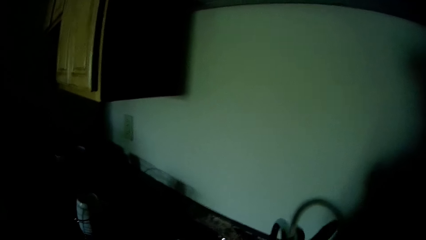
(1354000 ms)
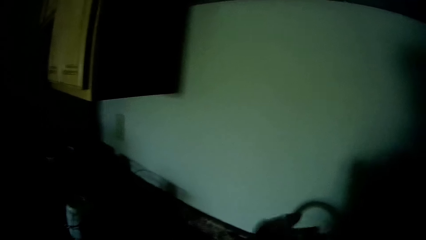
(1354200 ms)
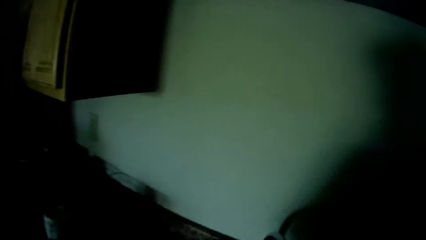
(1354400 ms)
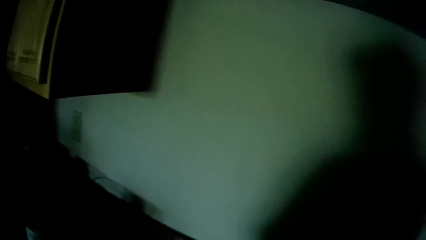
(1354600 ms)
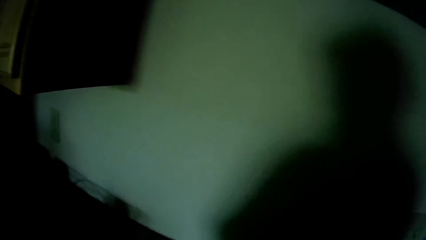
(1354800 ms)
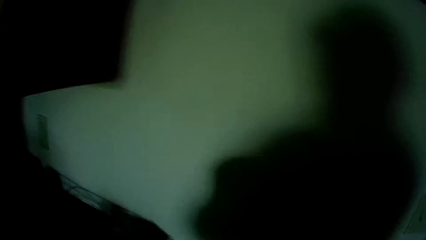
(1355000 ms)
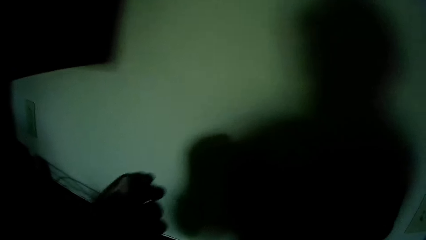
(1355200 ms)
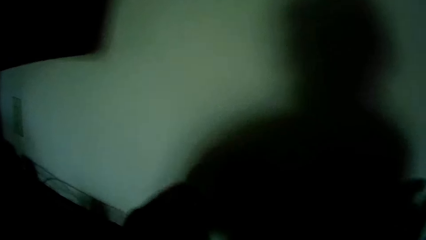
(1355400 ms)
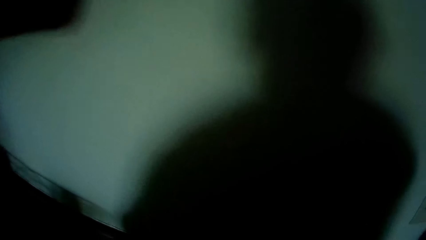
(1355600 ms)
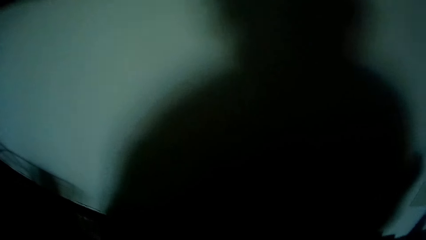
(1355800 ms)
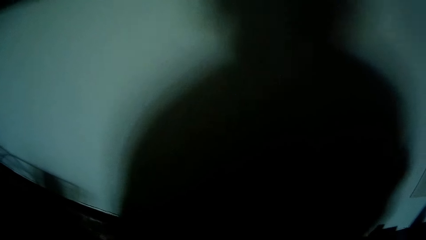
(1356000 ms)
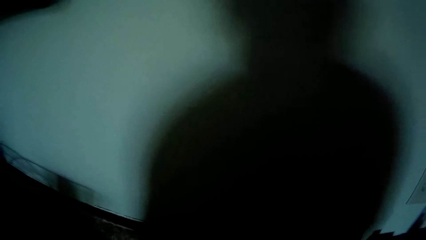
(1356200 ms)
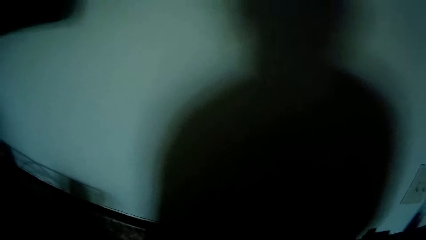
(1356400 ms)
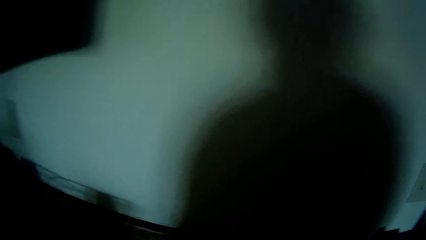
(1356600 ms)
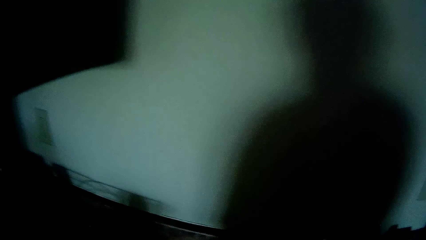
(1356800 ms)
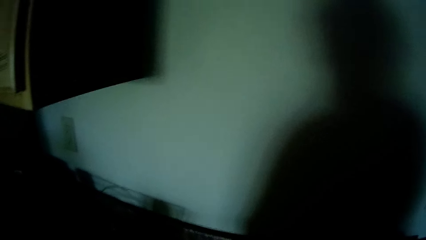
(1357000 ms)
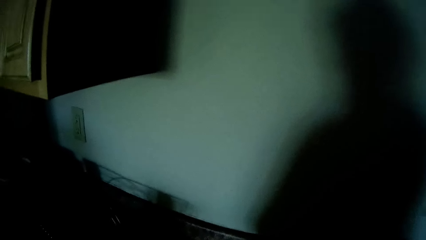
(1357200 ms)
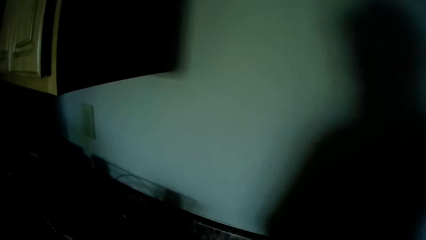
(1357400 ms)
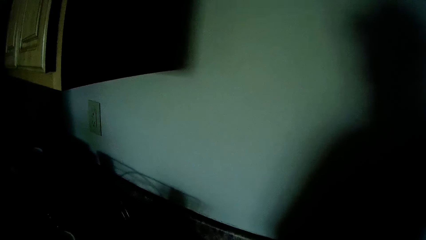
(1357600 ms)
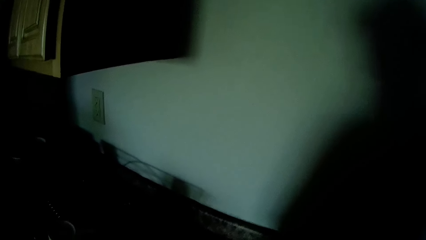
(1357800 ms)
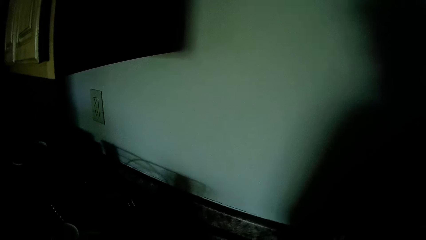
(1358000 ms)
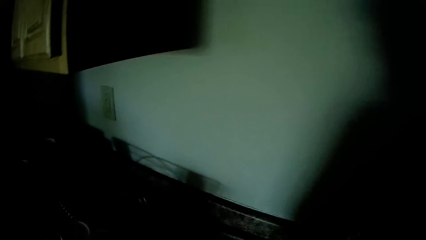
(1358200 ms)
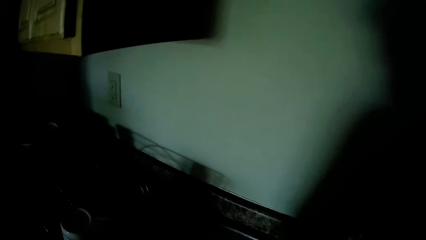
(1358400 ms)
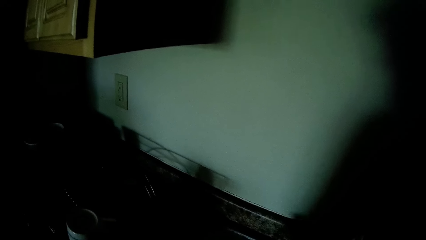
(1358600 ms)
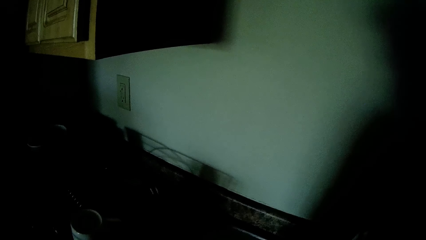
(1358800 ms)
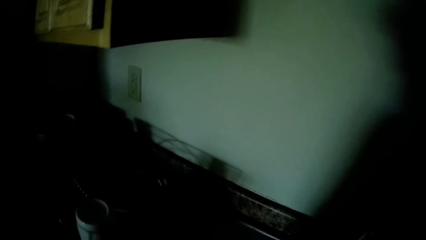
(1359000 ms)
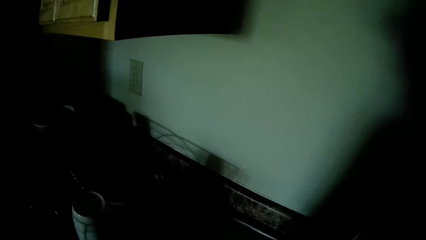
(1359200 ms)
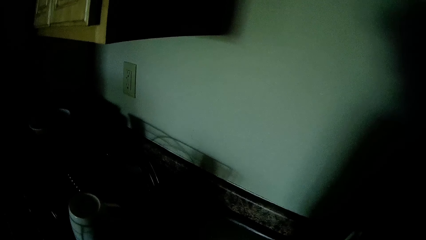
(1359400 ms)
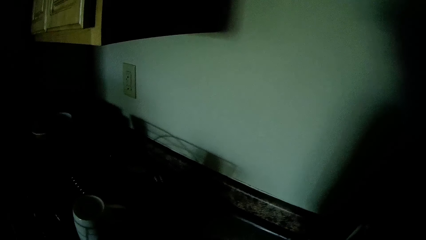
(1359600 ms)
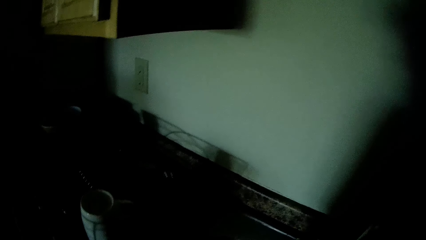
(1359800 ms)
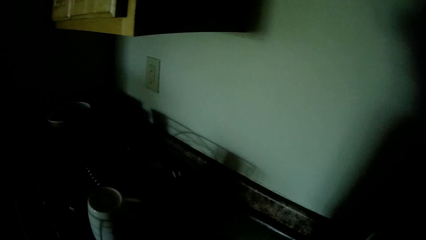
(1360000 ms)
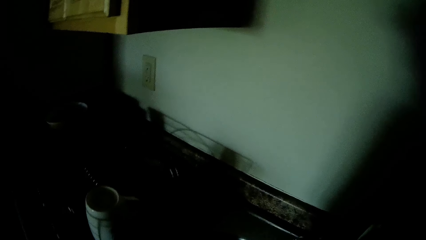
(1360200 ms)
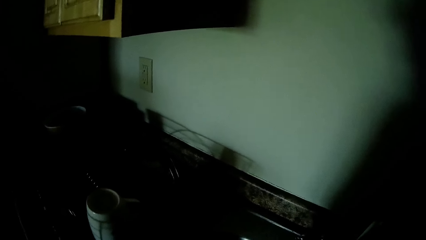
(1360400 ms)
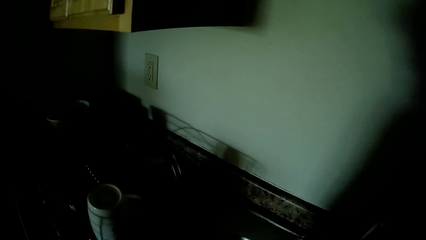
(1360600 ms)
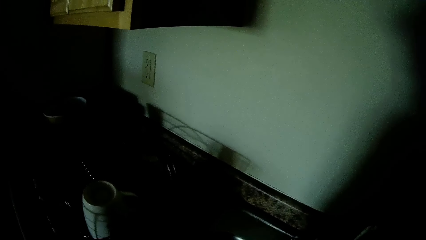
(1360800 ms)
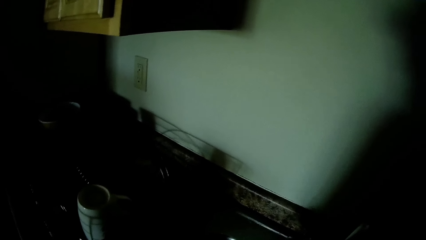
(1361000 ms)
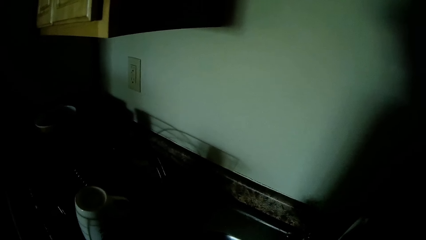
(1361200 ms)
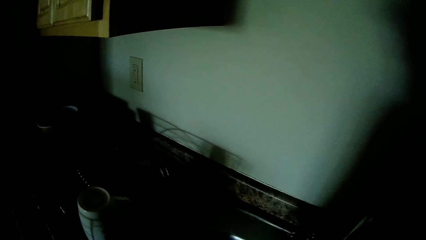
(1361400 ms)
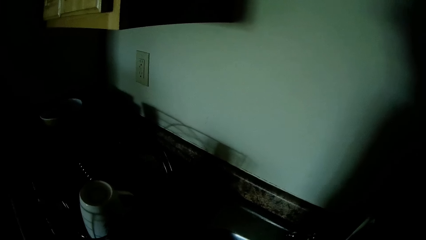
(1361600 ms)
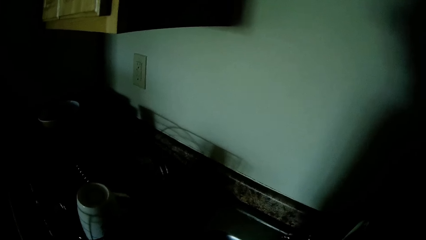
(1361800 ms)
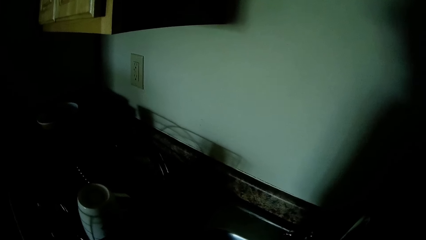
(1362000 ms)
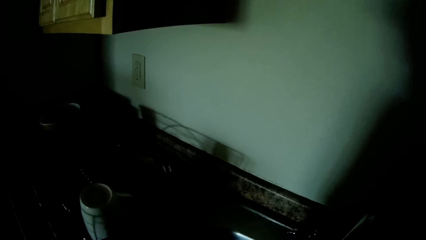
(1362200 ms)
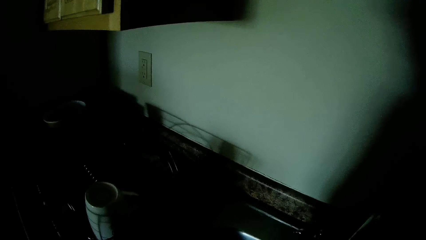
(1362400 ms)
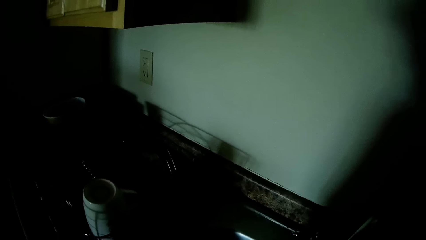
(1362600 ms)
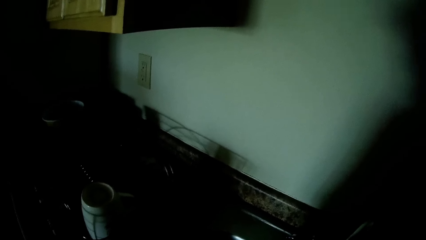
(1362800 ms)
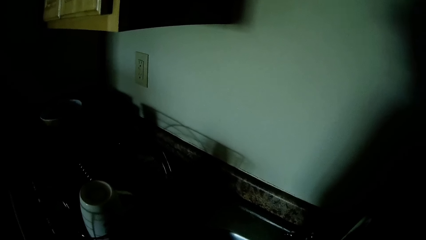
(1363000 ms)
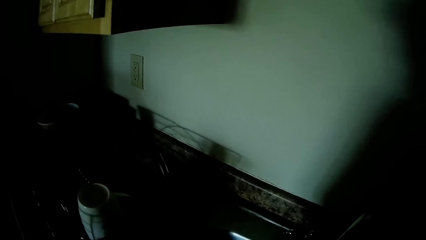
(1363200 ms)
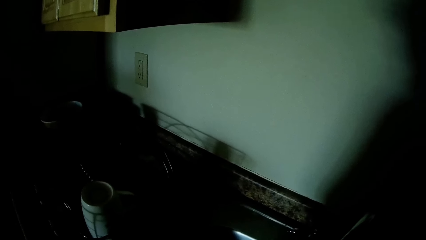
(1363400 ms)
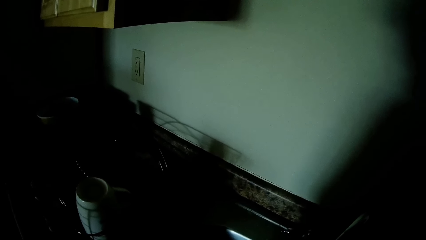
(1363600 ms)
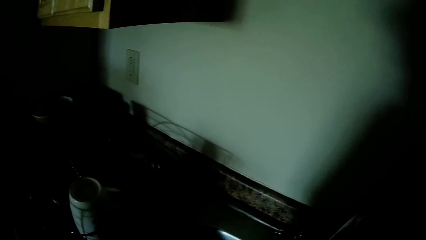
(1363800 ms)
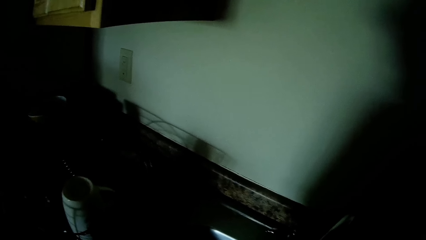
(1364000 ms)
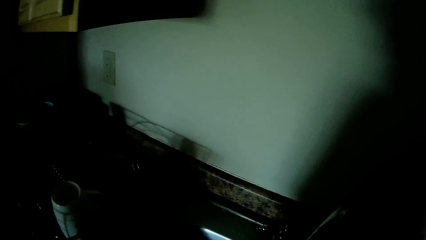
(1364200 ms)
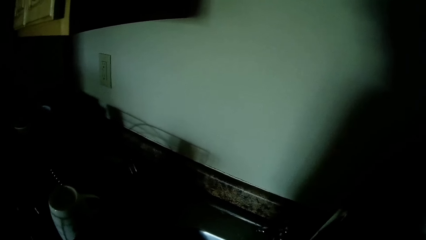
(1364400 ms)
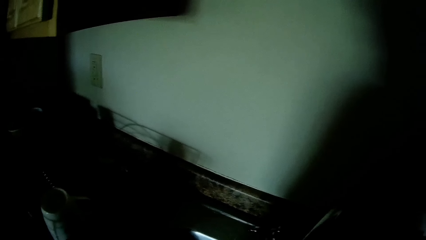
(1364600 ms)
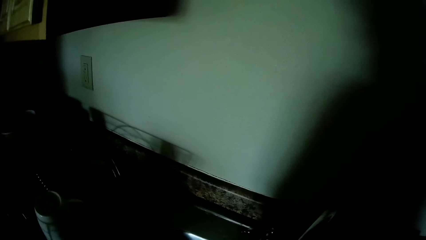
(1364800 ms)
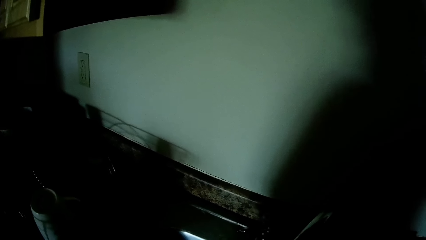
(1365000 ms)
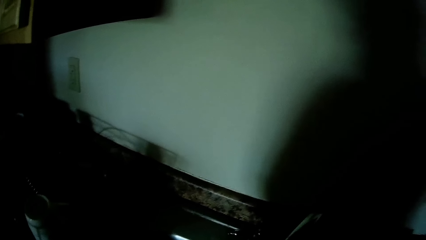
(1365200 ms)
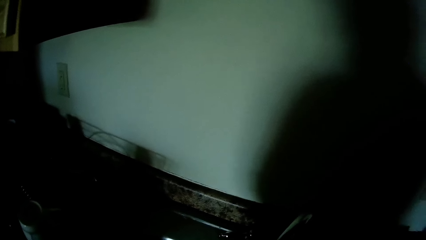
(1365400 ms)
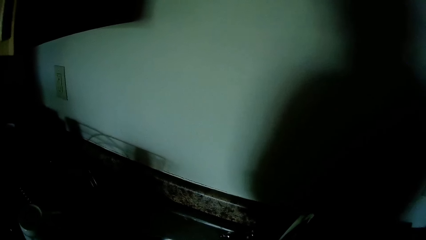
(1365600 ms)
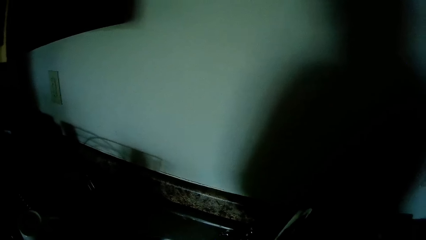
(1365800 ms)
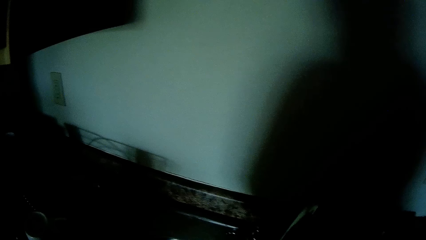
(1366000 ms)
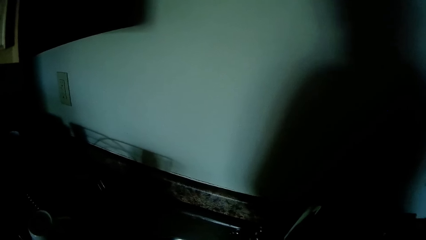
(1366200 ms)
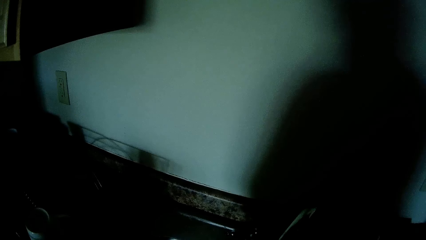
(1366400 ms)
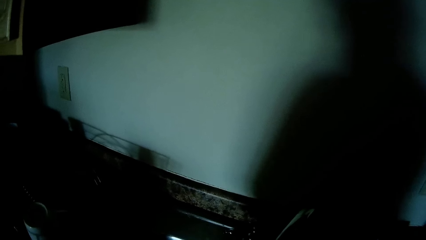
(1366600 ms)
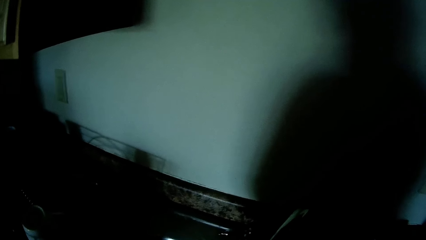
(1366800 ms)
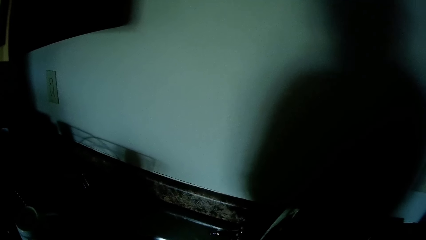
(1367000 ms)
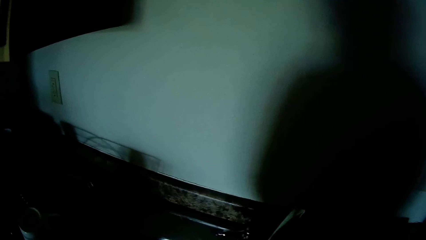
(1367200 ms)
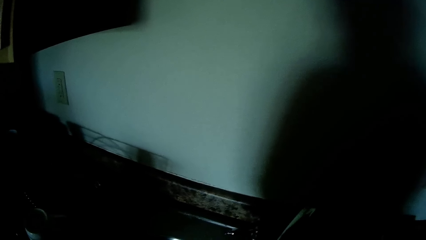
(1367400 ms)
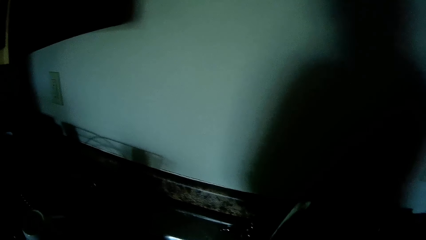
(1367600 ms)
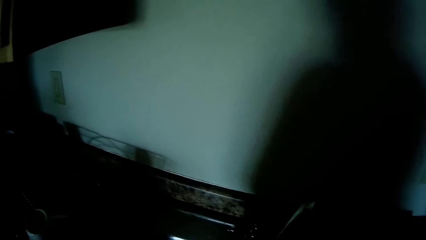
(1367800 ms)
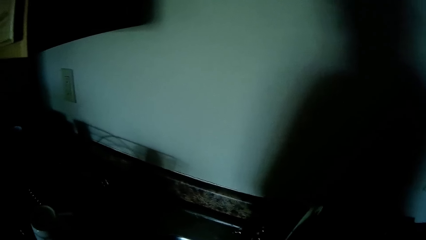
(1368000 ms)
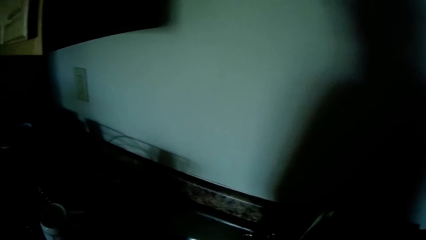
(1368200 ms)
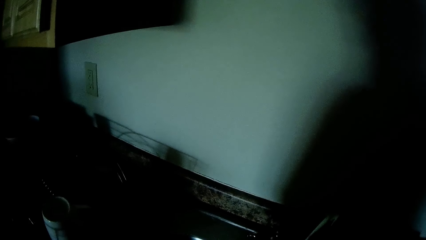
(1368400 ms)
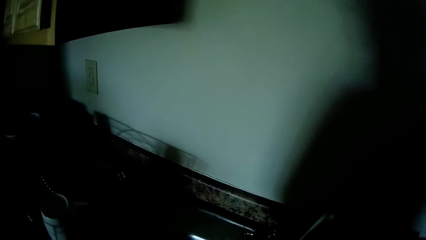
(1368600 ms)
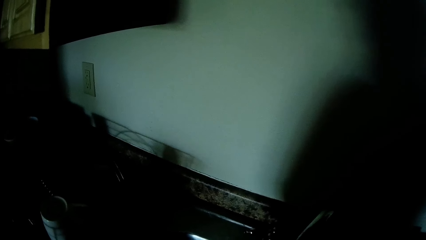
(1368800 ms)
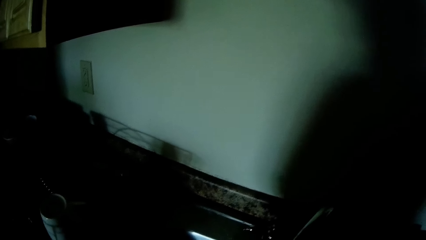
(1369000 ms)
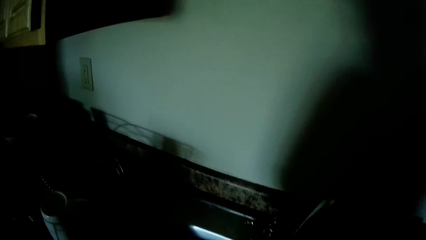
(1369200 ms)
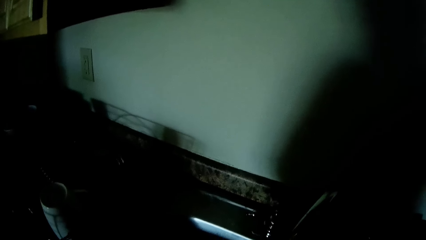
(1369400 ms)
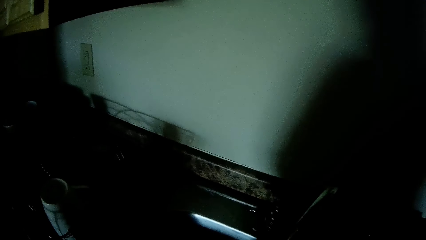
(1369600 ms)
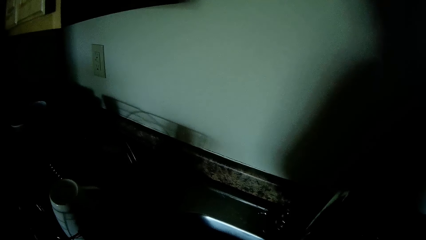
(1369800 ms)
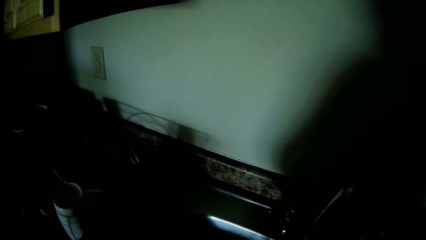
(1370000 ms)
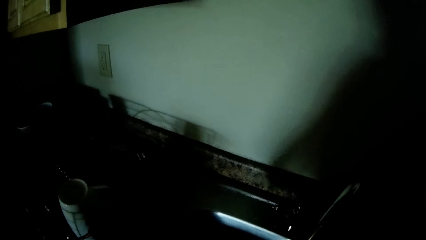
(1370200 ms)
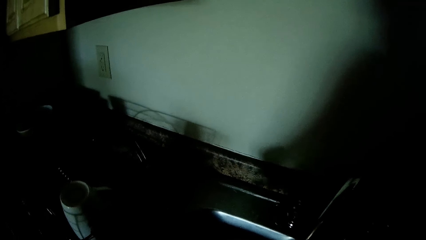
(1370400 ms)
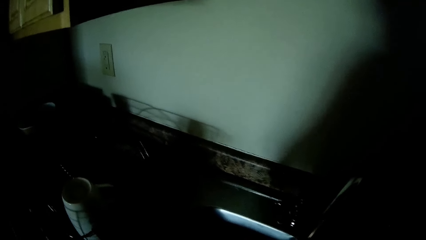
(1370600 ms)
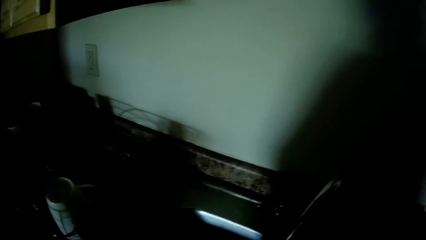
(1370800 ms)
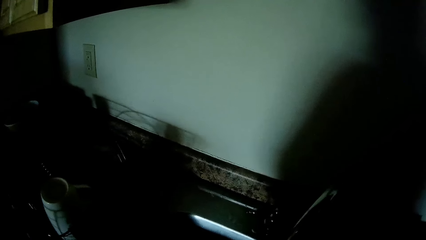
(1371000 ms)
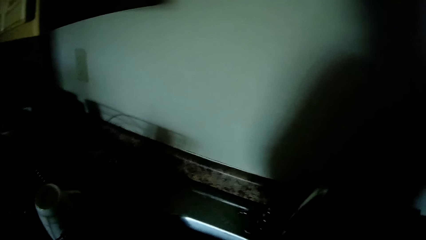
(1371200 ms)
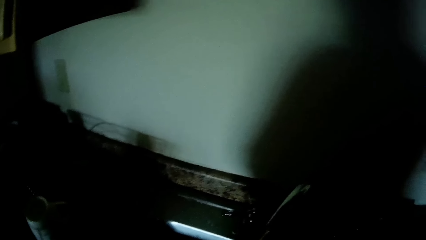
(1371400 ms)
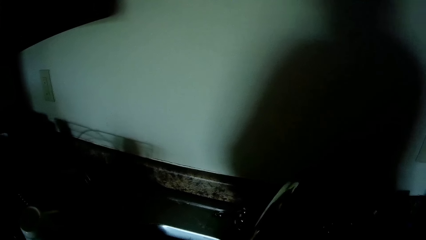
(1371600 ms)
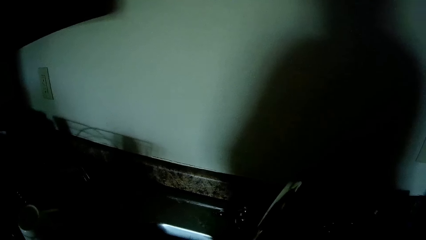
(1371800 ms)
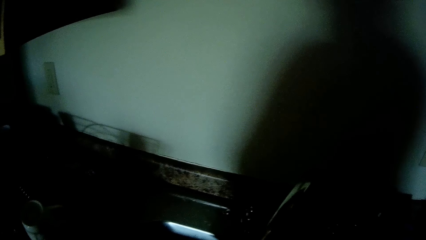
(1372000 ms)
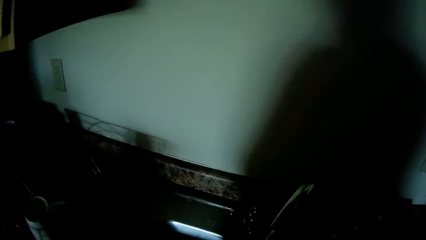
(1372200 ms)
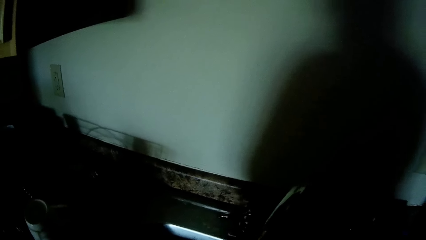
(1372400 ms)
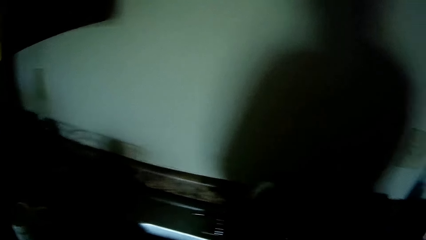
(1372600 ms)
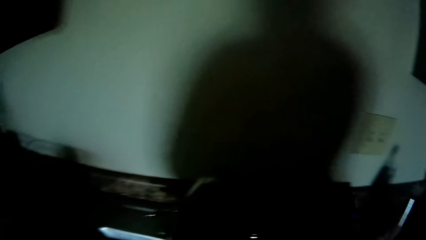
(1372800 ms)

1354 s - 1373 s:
The camera wearer puts on a tap on a kitchen sink with her left hand. She stares around.
